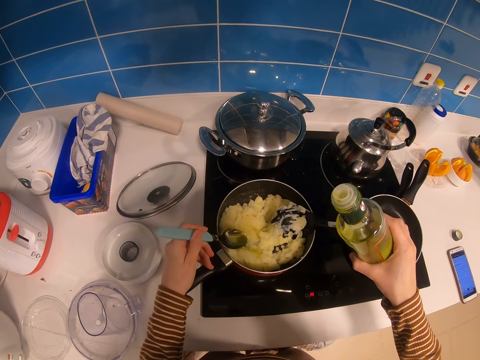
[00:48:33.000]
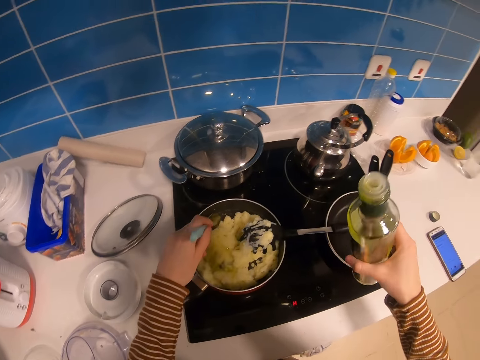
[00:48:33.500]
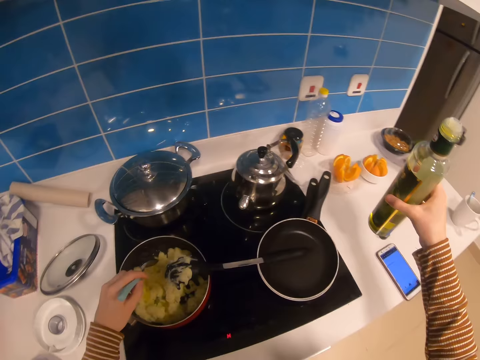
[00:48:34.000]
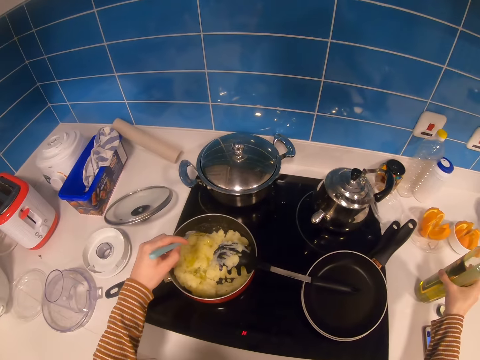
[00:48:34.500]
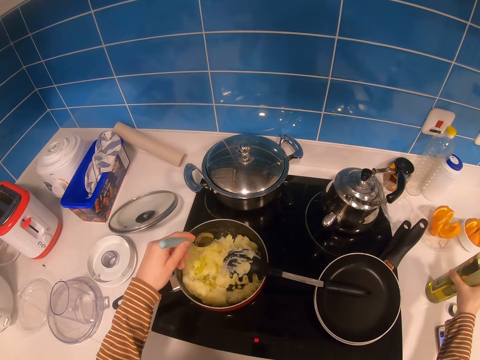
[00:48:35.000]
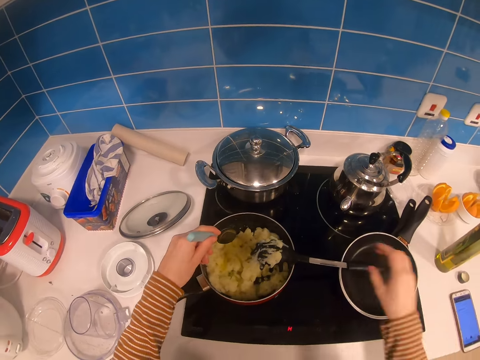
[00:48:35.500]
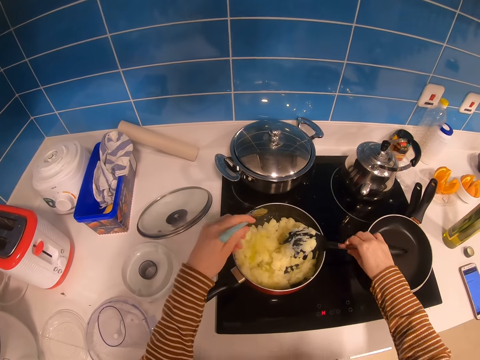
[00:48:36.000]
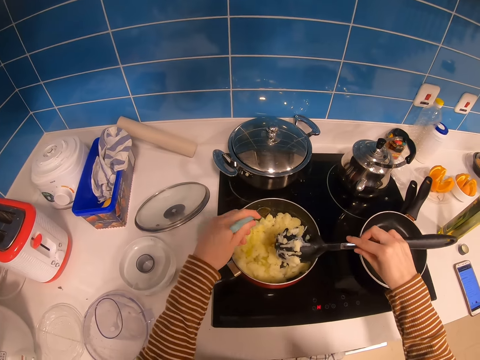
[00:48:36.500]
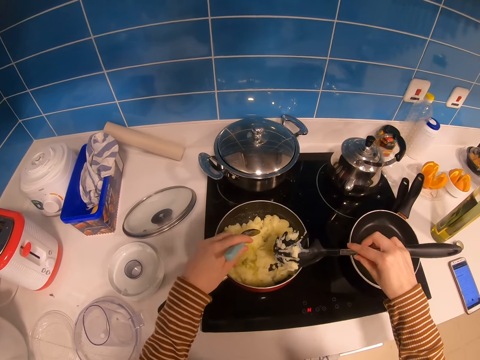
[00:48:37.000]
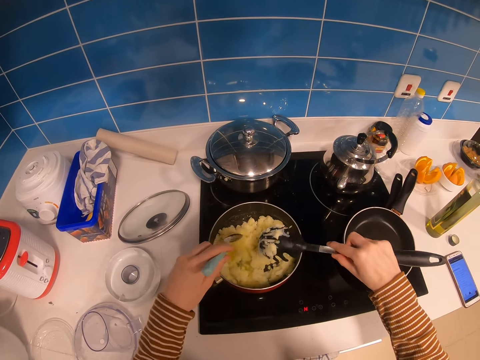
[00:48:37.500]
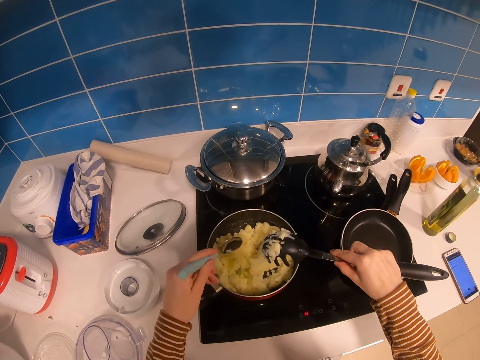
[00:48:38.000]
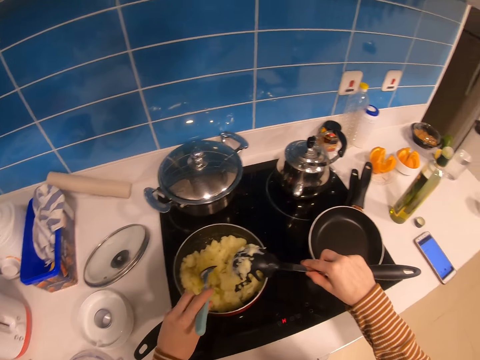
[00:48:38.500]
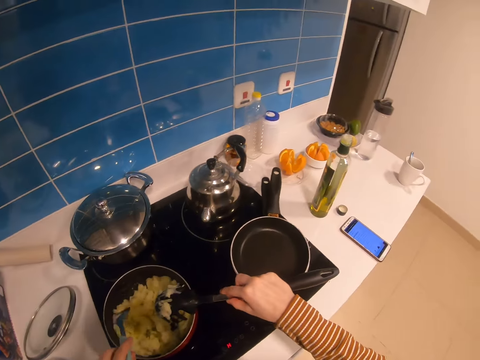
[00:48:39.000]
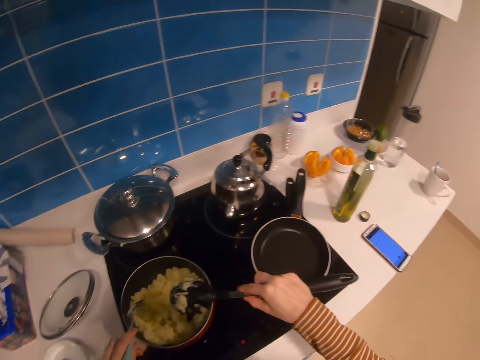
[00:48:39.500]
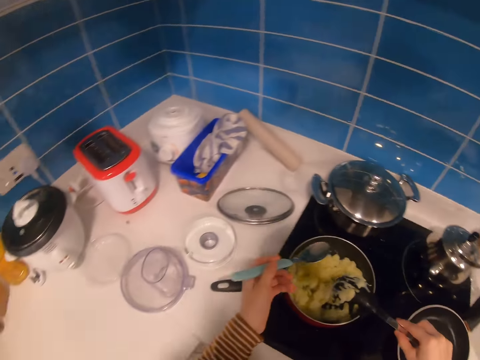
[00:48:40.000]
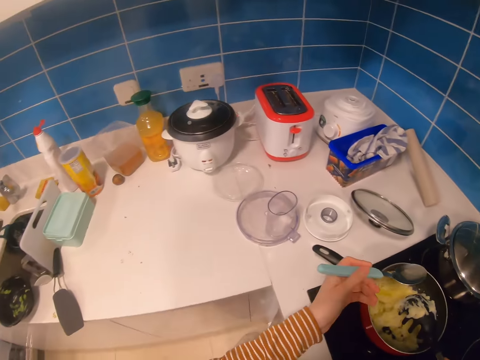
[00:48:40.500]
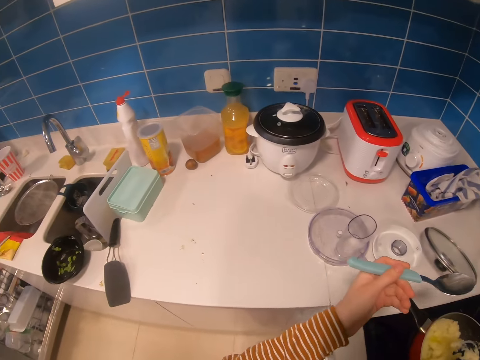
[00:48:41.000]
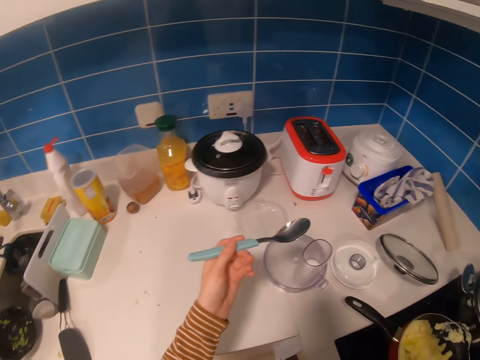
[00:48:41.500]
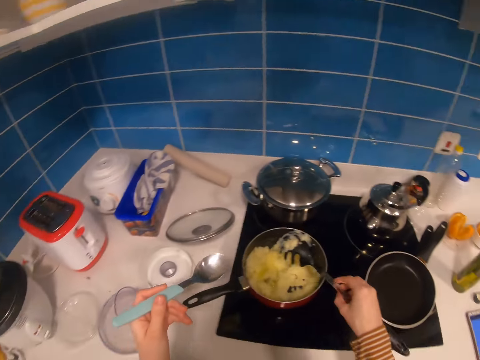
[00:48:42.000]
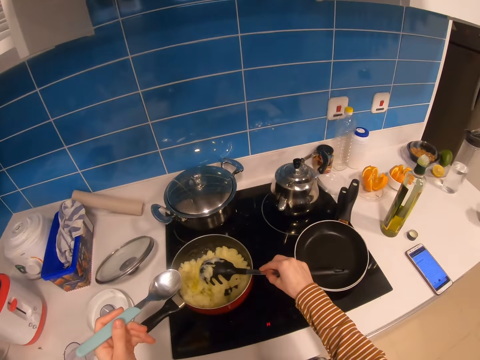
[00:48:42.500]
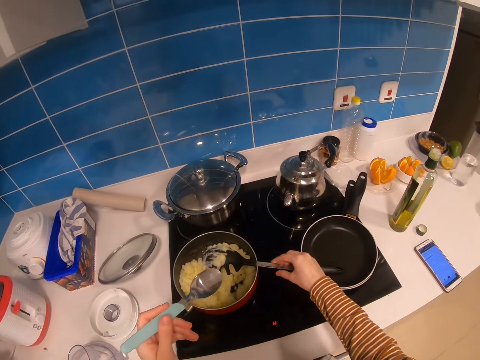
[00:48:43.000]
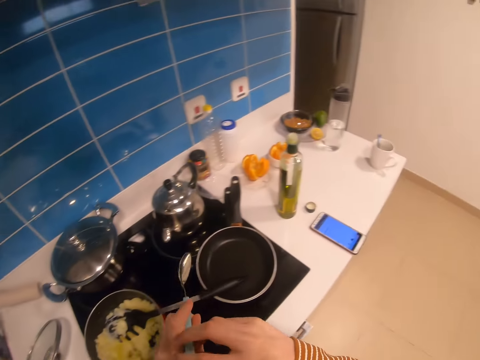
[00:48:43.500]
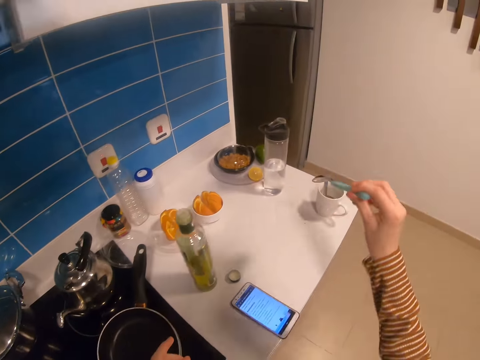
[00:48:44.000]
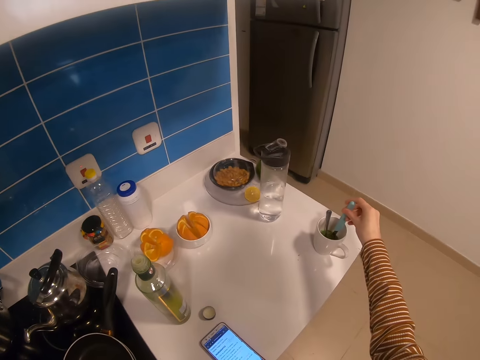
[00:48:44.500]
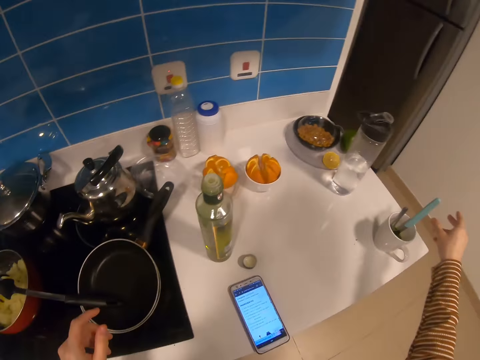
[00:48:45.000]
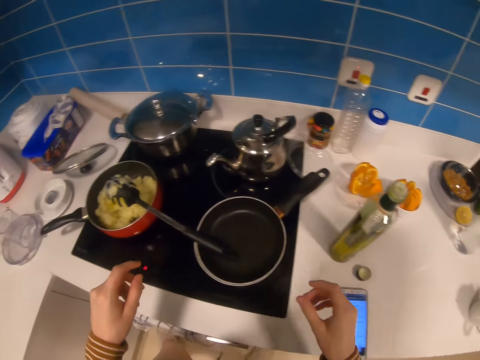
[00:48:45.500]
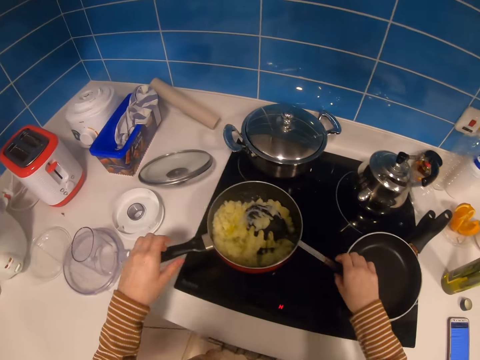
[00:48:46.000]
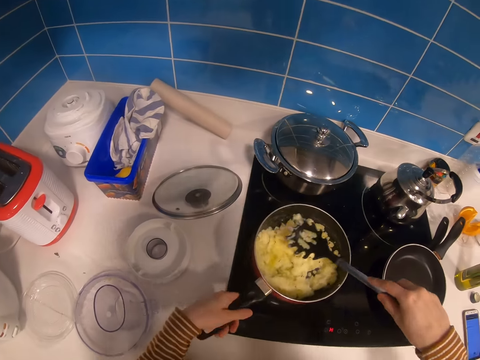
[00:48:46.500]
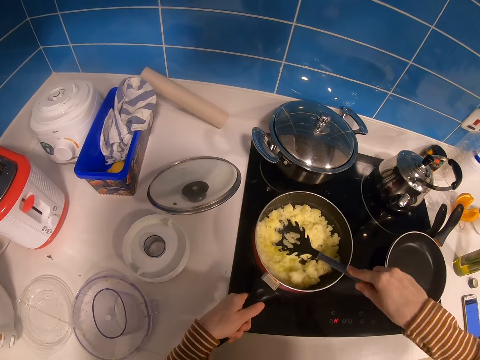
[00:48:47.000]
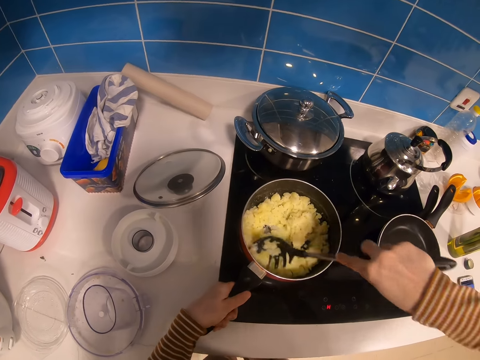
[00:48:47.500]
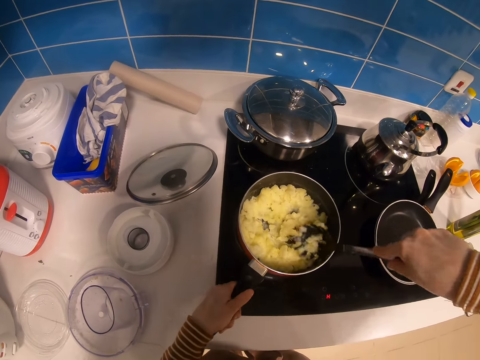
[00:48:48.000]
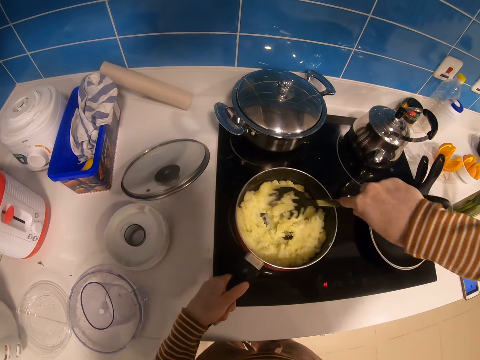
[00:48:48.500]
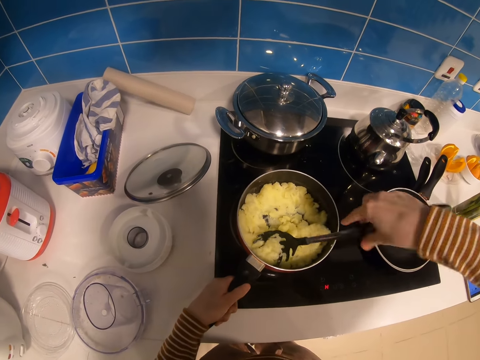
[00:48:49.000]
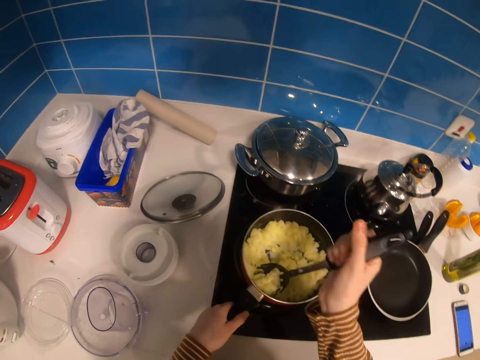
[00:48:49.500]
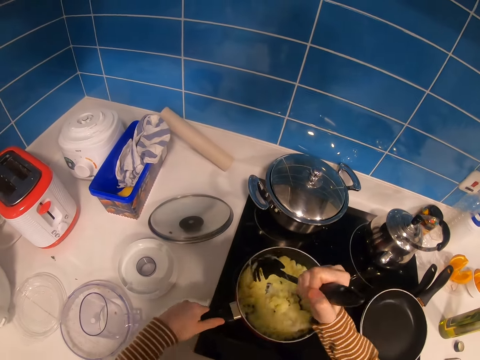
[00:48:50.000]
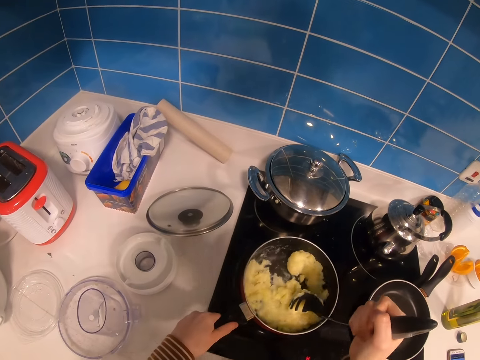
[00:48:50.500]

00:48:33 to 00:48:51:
The camera wearer adds oil in the food. They put down the oil bottle on the counter top. They pick up the spaghetti spoon. They hold the smashing spoon with the right hand. They pour something in something with the spoon. They look aside. They place the smashing spoon on the cooking pot. They place the spoon in a cup. They grab the spaghetti spoon. They hold the smashing spoon on the cooking pot. They smash the food in the cooking pot with the smashing spoon.

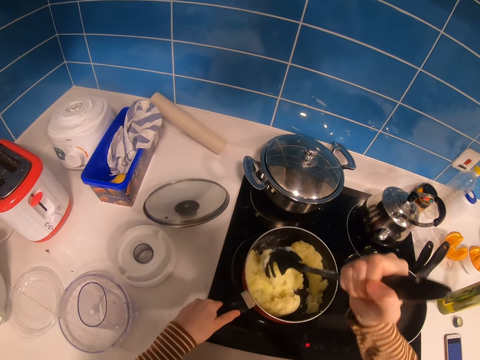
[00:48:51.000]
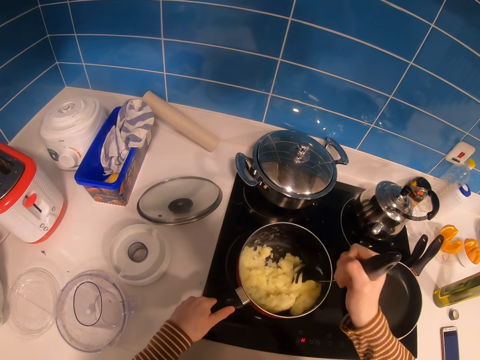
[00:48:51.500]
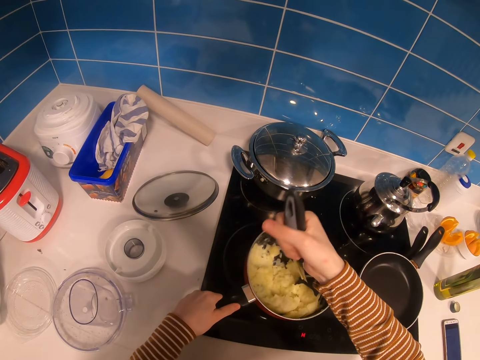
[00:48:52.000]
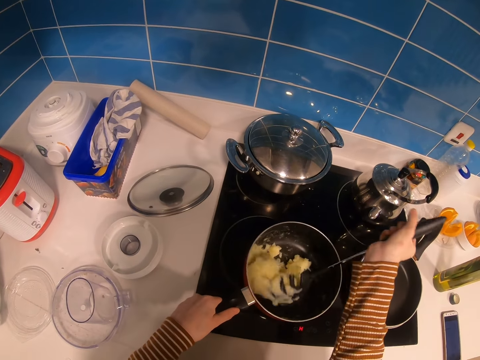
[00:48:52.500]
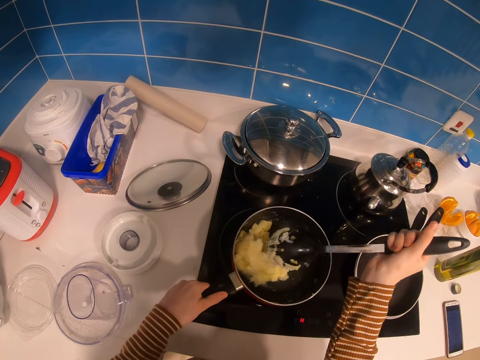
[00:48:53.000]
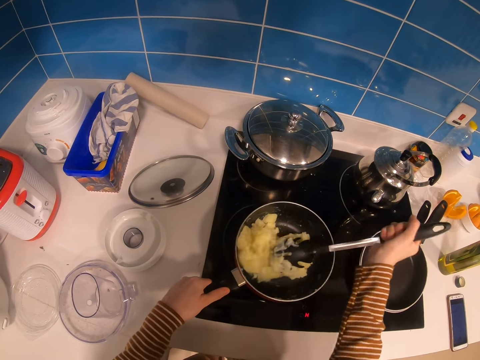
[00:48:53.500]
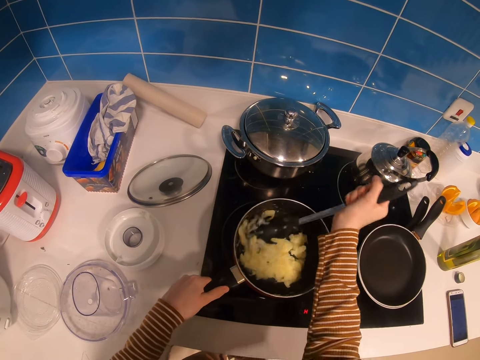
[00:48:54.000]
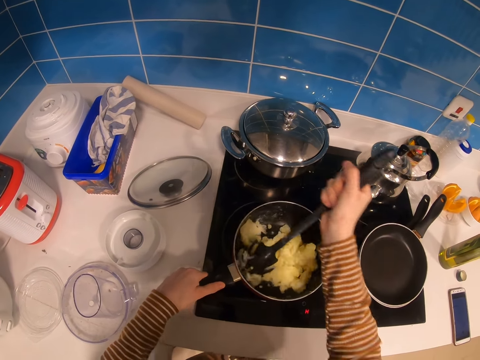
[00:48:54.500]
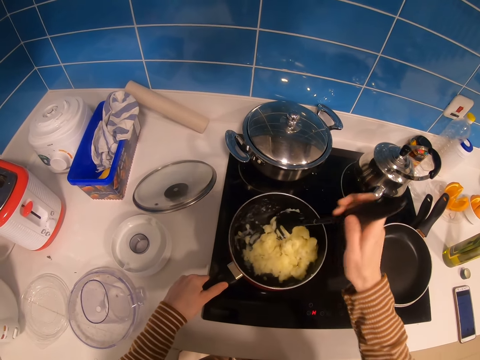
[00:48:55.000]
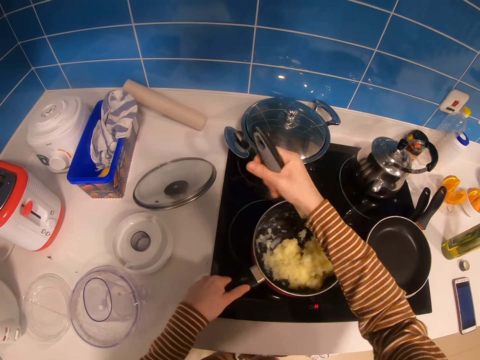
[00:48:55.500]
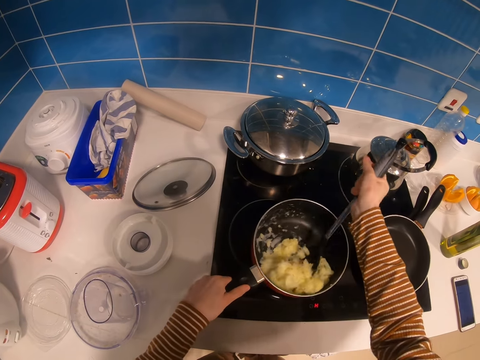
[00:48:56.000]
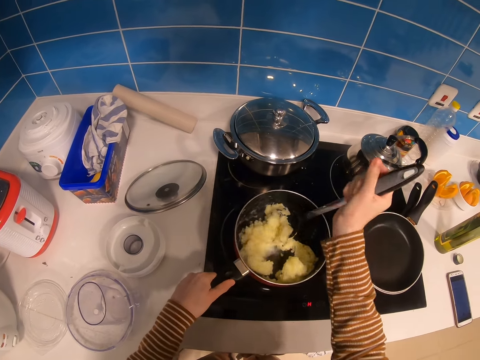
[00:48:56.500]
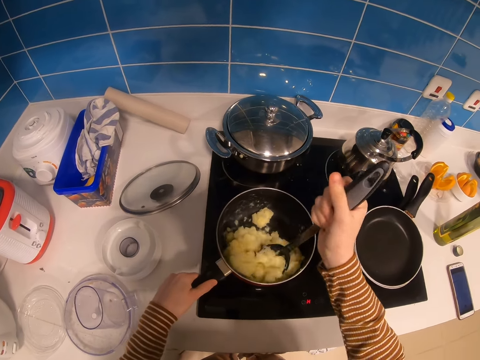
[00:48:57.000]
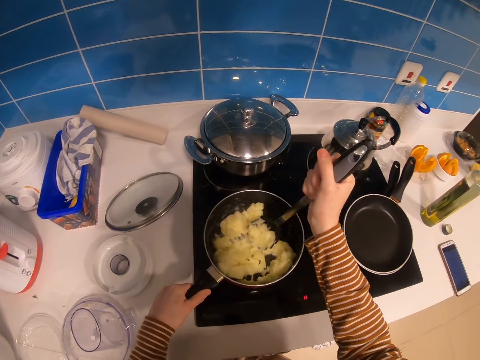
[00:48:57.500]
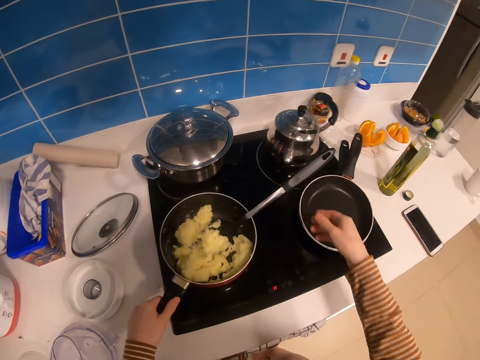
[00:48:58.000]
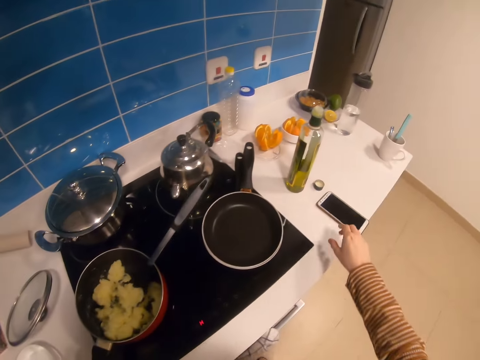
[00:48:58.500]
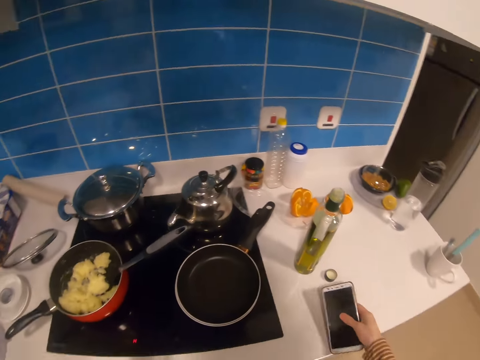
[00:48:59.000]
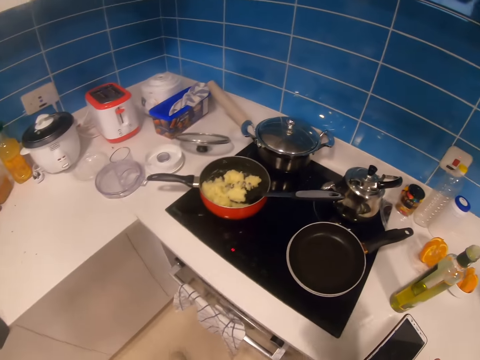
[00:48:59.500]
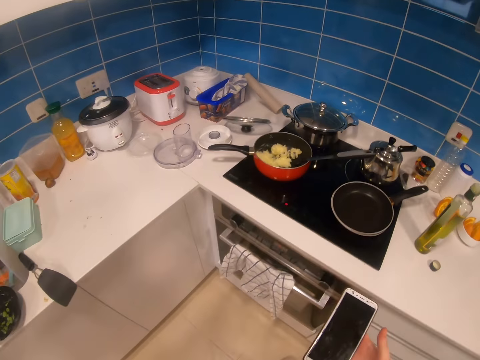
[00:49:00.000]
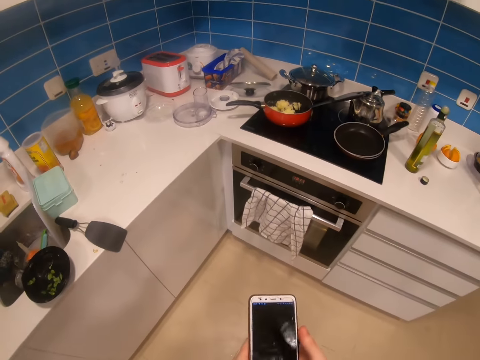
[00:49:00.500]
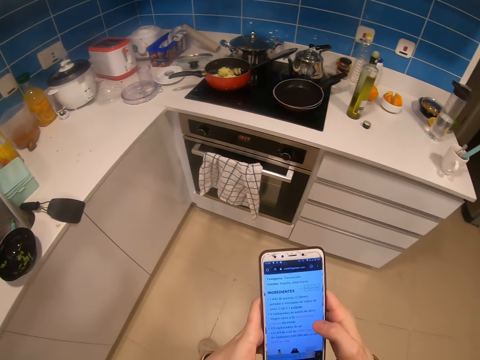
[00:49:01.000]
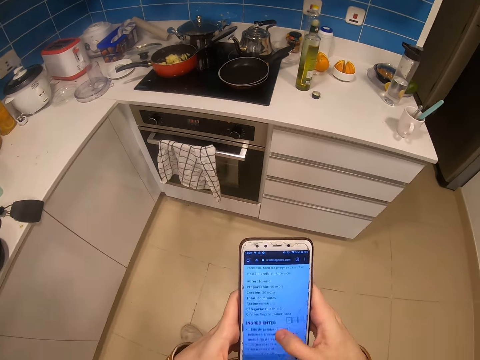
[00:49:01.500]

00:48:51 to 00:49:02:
The camera wearer puts down the spaghetti spoon. They stir something with the smashing spoon. They pick up the phone with the right hand. They scroll on the phone with the left hand.
